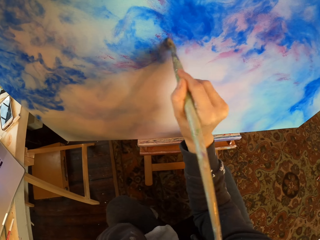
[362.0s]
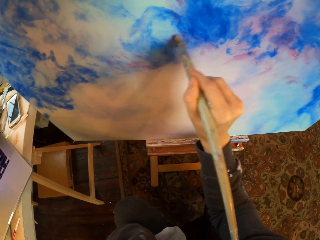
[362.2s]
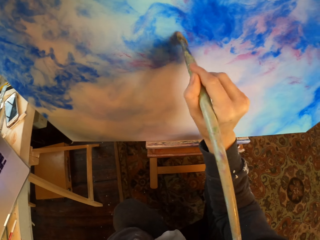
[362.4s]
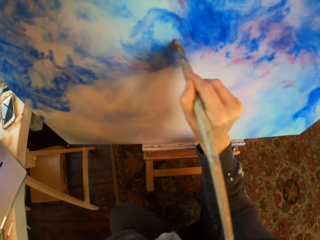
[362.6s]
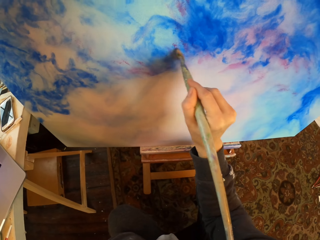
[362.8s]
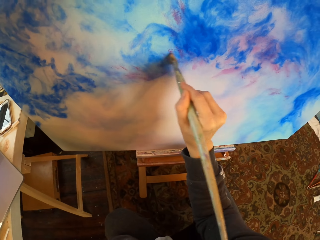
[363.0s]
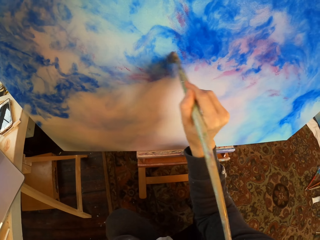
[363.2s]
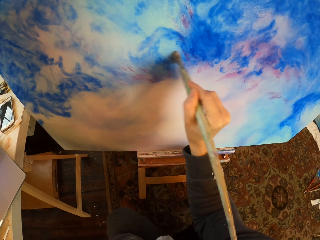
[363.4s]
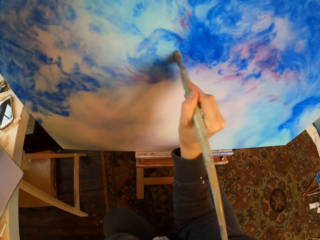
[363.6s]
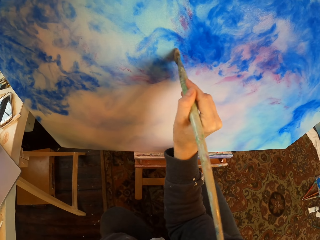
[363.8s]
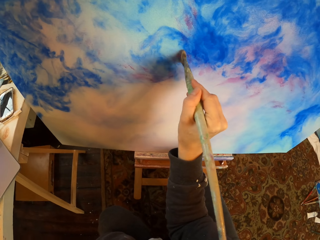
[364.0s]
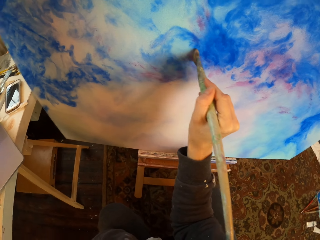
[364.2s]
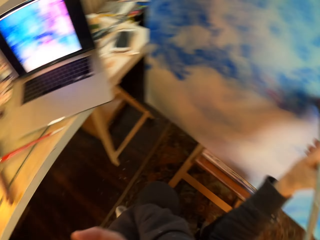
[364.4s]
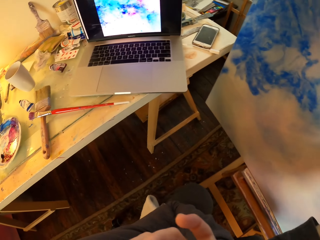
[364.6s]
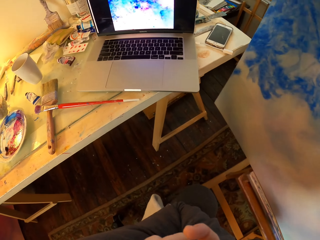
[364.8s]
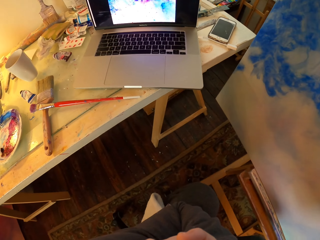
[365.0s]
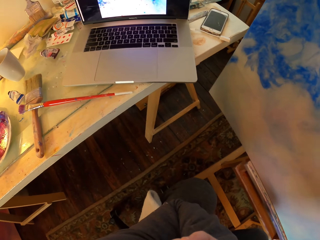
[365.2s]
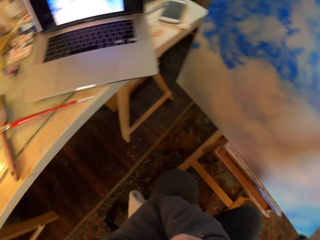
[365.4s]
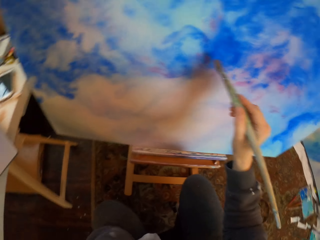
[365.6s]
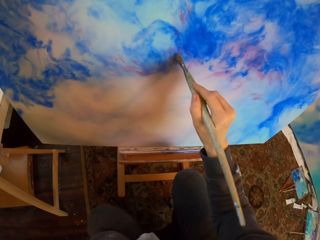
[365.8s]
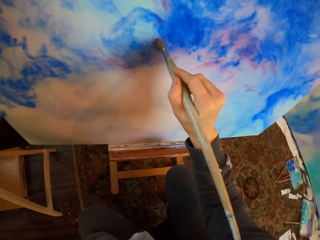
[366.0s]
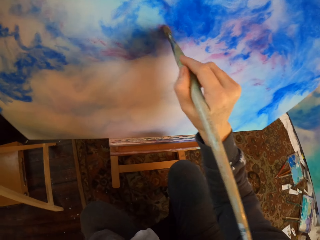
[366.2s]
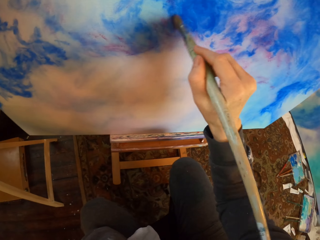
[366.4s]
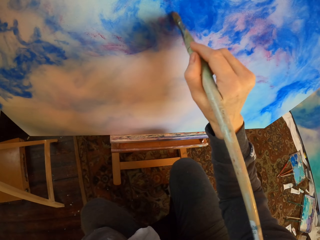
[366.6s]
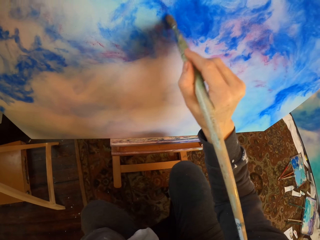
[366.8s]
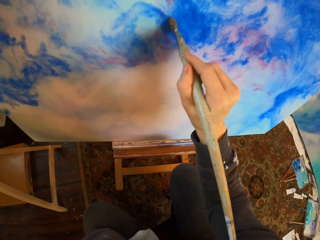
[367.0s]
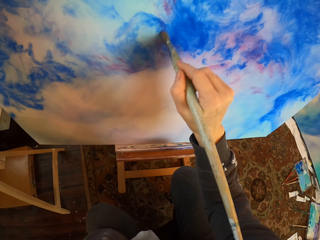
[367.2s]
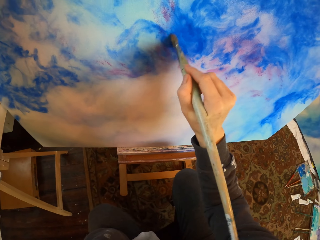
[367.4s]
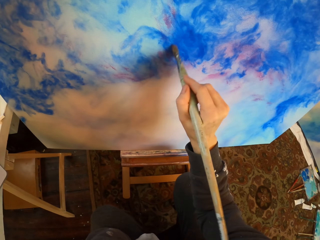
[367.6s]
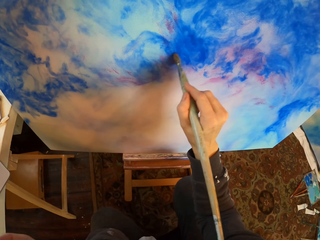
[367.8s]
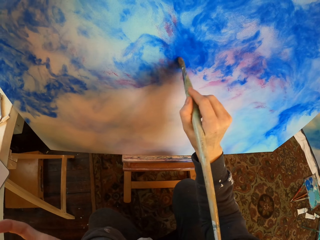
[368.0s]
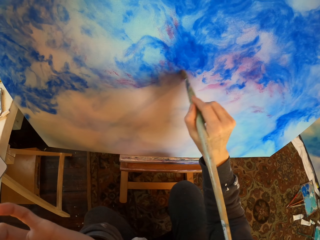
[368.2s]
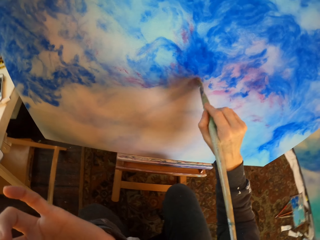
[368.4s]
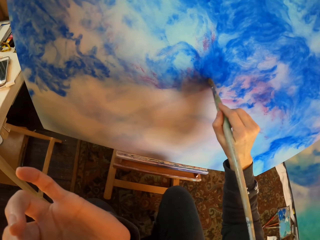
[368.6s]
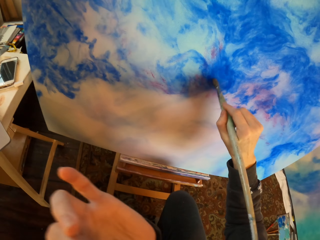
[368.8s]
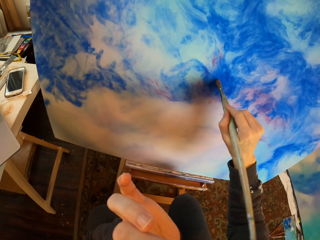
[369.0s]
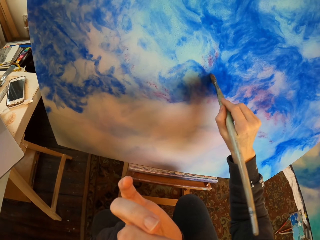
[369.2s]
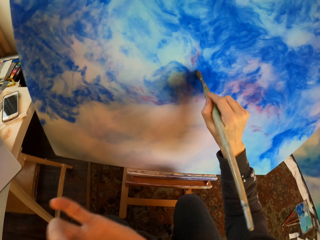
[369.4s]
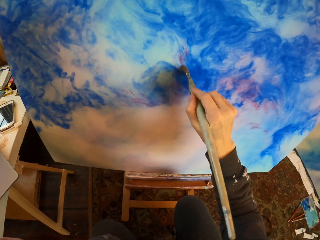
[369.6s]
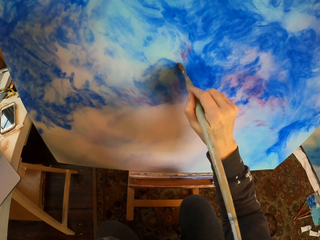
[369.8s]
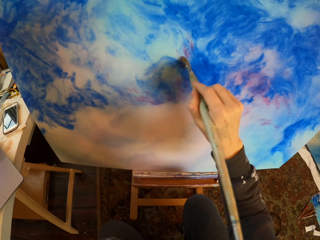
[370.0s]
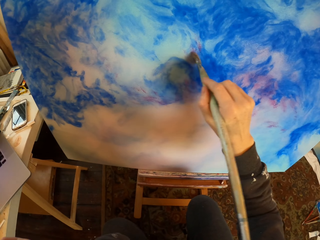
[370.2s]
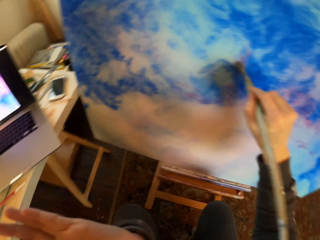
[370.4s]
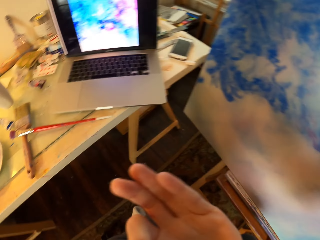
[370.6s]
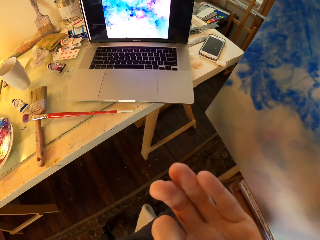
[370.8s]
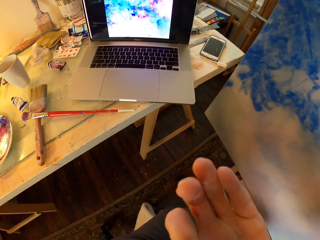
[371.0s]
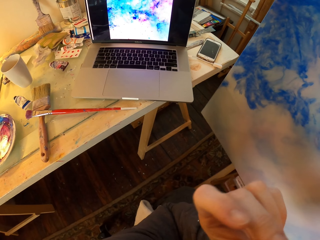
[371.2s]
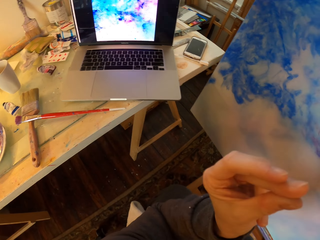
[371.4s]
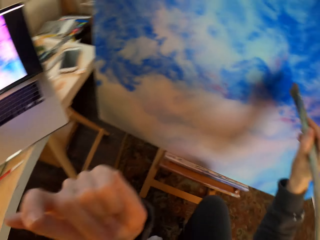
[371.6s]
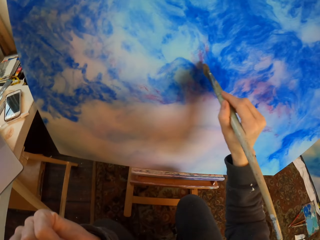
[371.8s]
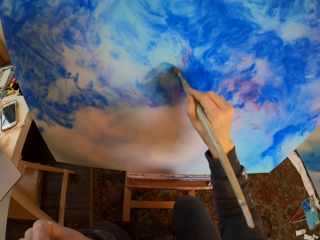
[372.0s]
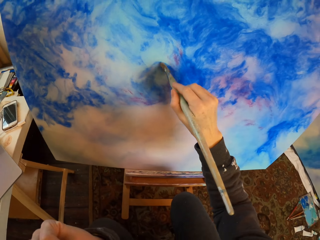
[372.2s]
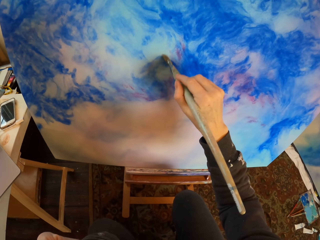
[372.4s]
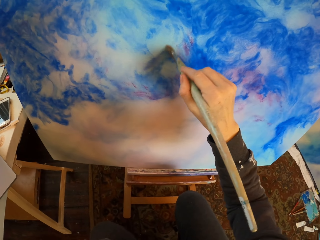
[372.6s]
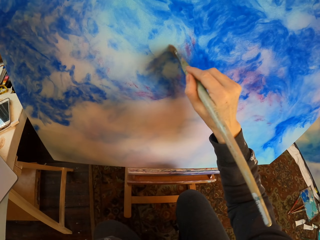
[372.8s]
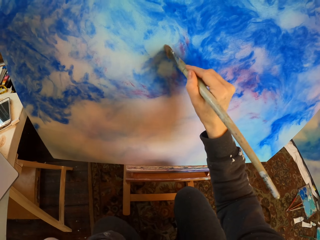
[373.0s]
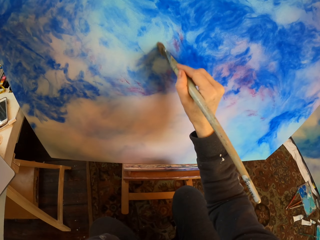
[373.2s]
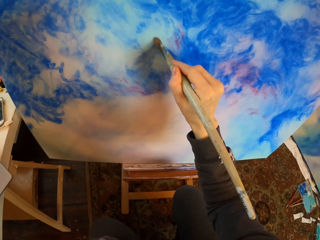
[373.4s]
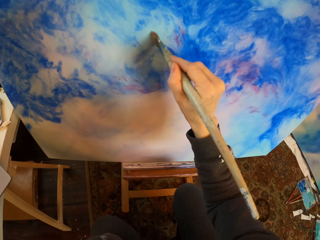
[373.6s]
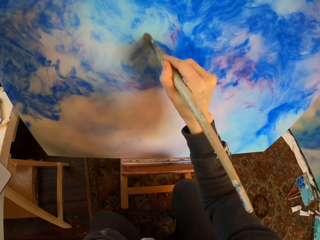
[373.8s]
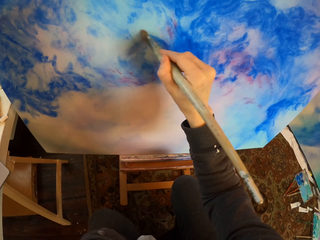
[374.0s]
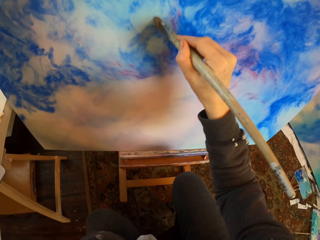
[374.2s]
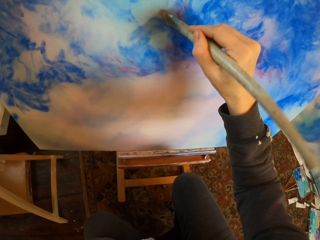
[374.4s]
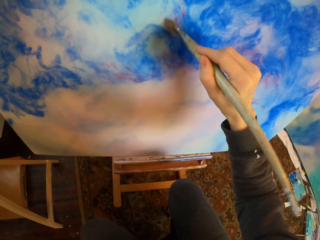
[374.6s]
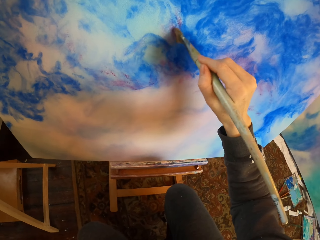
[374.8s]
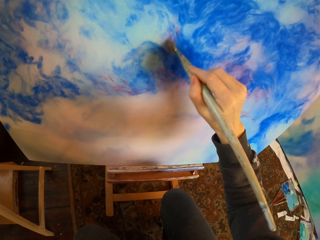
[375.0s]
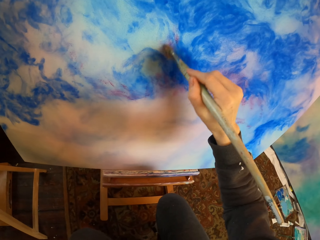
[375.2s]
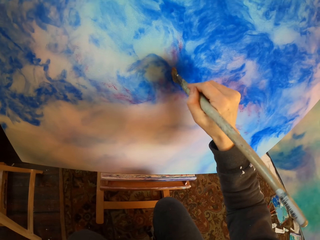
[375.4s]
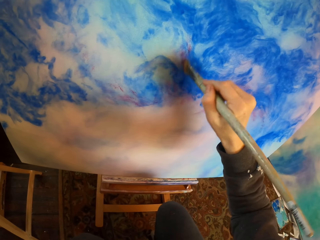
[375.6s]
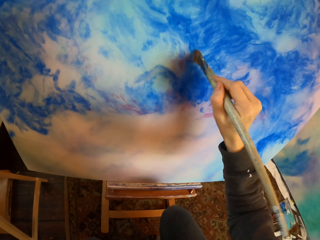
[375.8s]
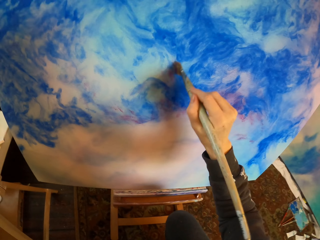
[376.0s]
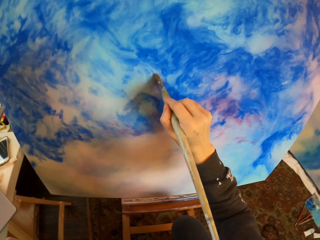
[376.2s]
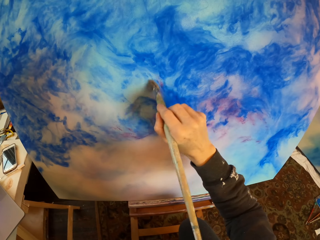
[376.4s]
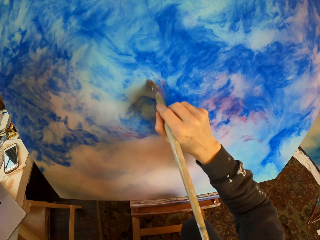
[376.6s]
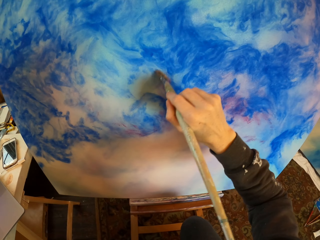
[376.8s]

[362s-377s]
The camera wearer stares at the laptop. They paint on the paint board. They paint on the paint board again. They move the left hand. They paint on the paint board. They stare at the laptop. They snap the left hand. They paint on the paint board.

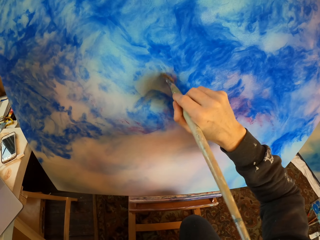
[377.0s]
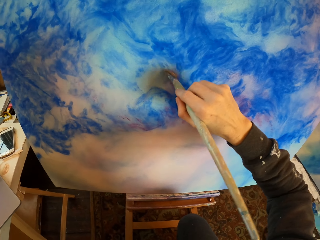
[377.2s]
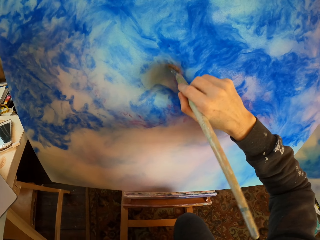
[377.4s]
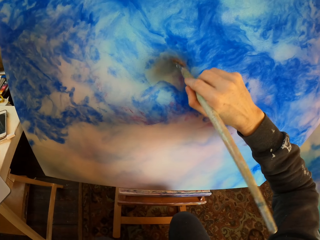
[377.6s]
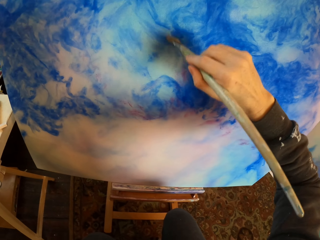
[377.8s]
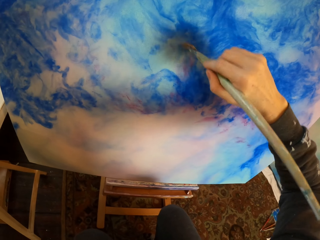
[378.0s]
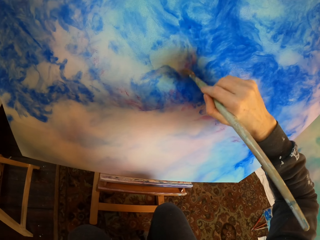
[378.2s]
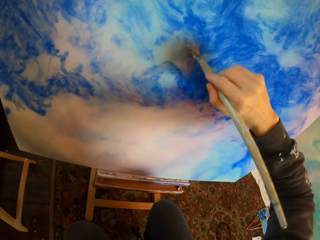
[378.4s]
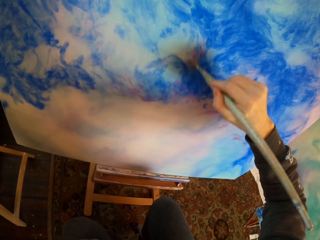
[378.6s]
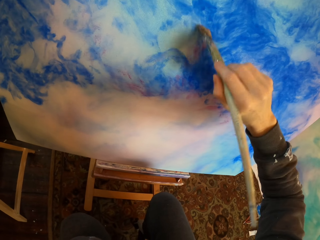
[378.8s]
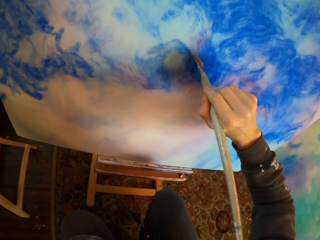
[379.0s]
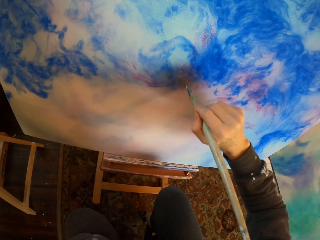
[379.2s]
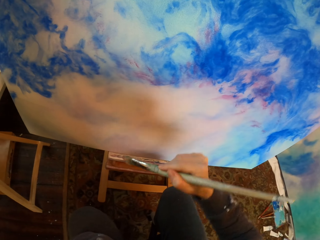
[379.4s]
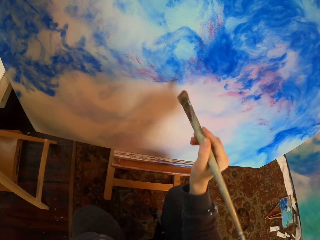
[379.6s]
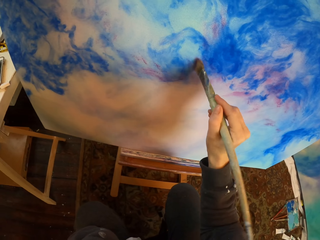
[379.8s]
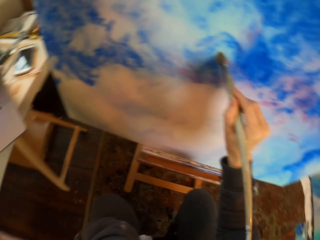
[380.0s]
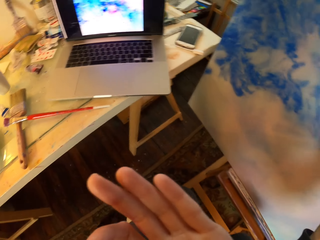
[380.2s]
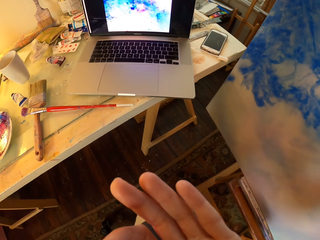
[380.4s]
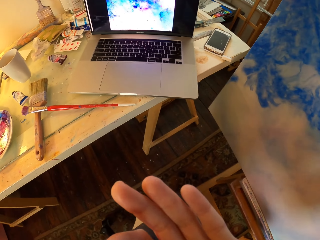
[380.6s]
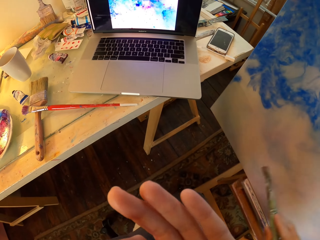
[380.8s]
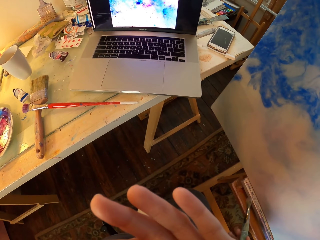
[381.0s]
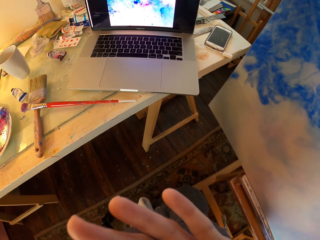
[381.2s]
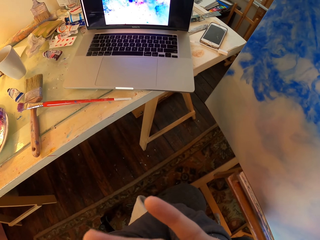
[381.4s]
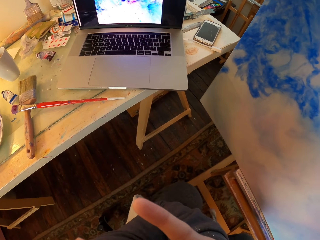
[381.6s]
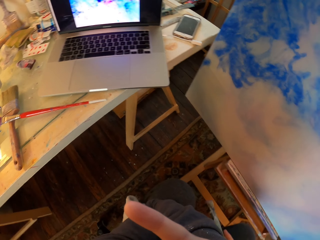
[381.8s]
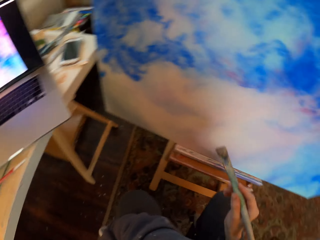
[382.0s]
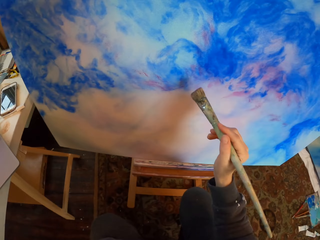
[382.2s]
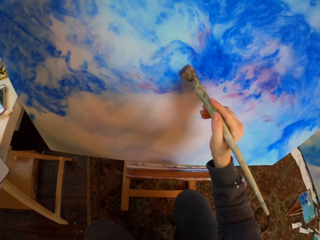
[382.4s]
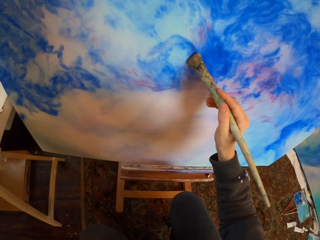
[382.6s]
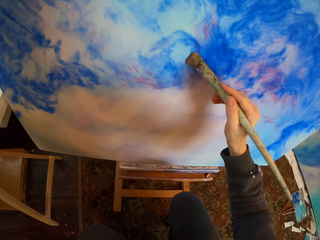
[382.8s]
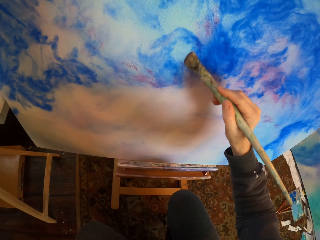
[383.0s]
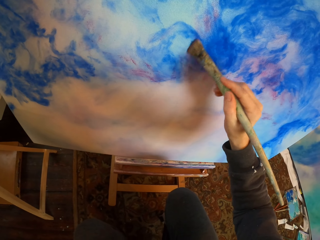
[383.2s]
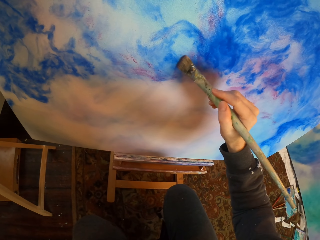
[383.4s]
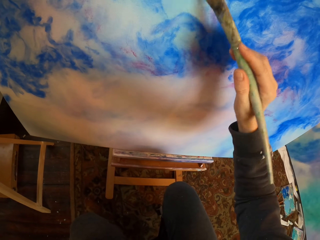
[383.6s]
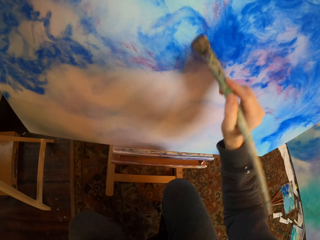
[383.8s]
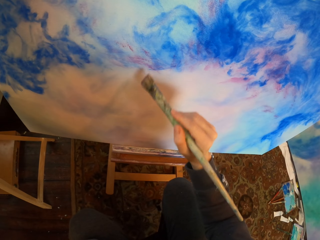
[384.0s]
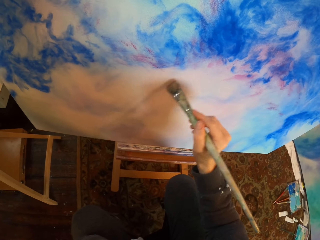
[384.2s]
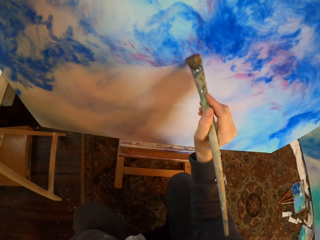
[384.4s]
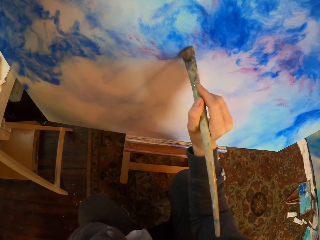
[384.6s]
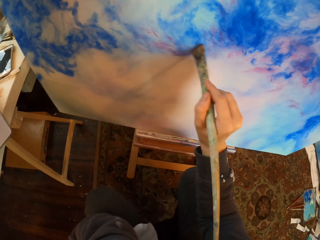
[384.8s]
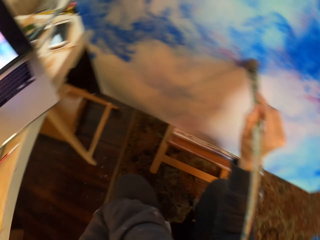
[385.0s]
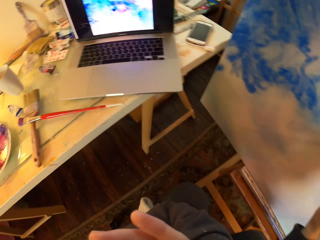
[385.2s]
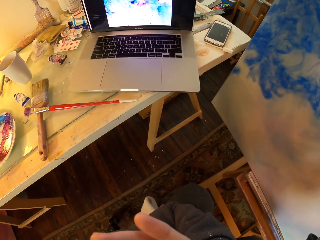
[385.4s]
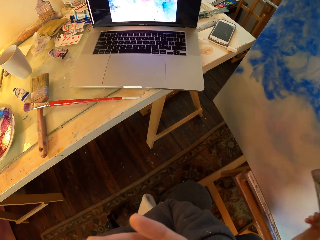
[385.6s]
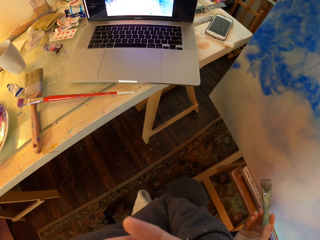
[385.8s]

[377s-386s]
The camera wearer stares at the laptop. They paint on the paint board. They stare at the laptop.
